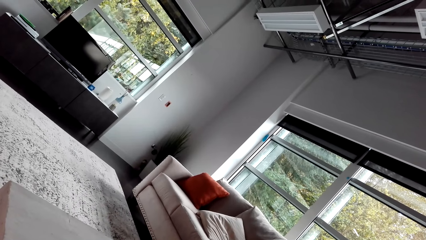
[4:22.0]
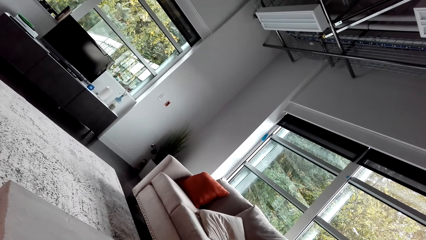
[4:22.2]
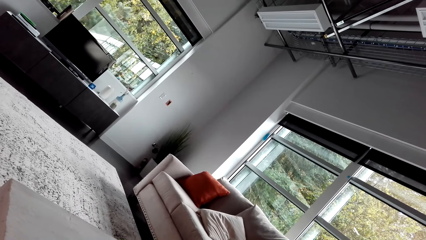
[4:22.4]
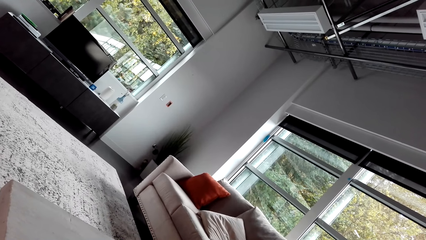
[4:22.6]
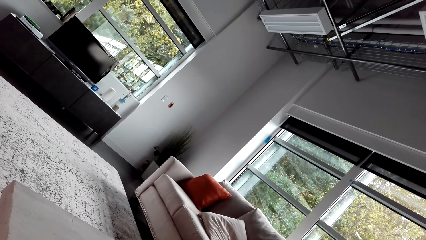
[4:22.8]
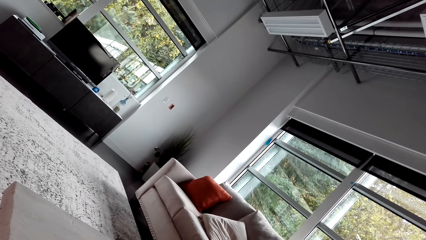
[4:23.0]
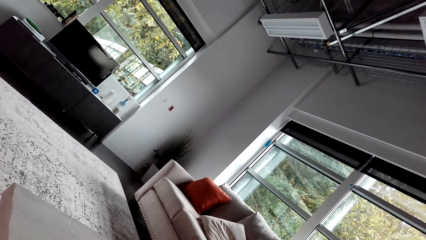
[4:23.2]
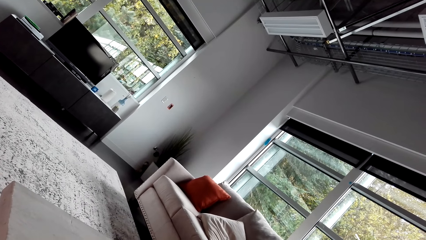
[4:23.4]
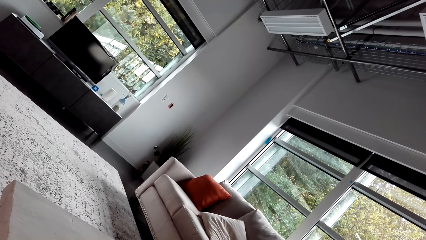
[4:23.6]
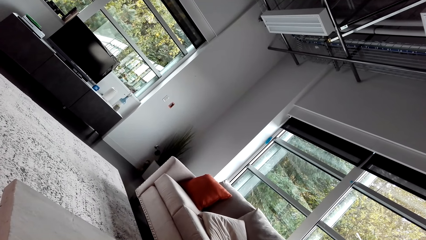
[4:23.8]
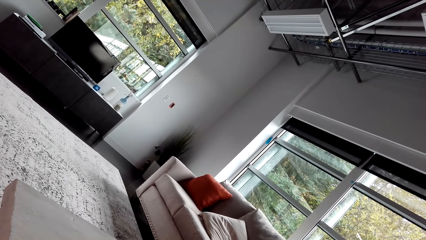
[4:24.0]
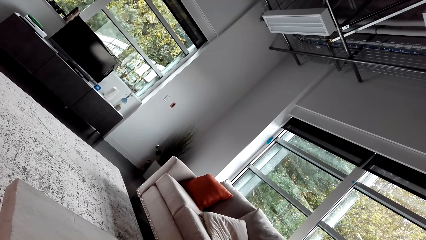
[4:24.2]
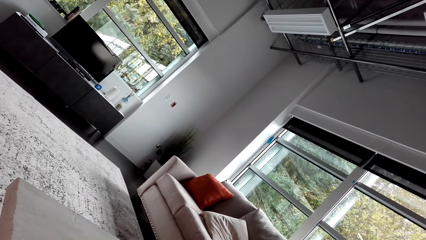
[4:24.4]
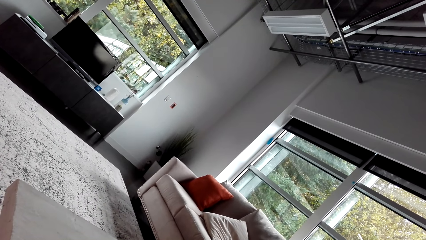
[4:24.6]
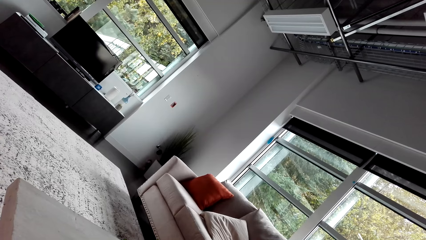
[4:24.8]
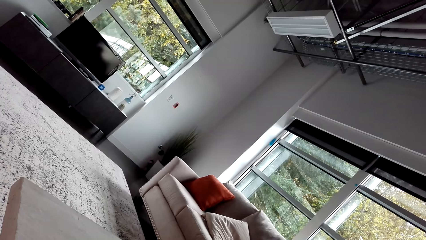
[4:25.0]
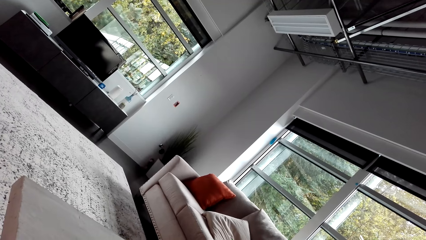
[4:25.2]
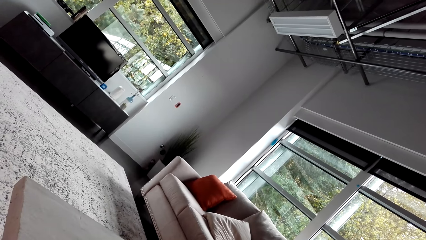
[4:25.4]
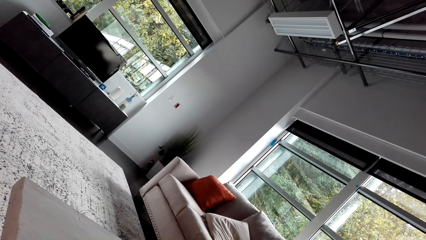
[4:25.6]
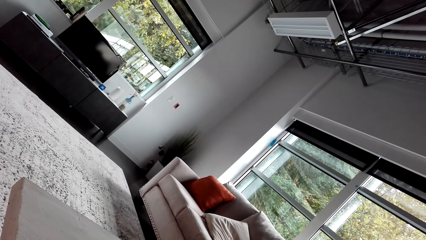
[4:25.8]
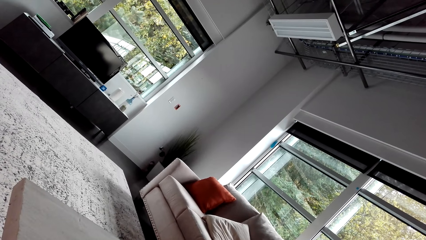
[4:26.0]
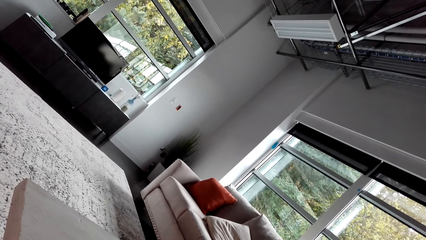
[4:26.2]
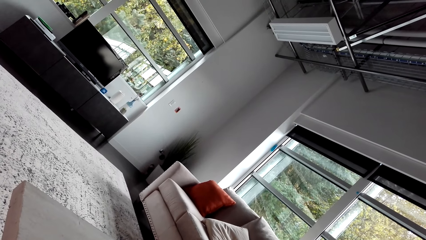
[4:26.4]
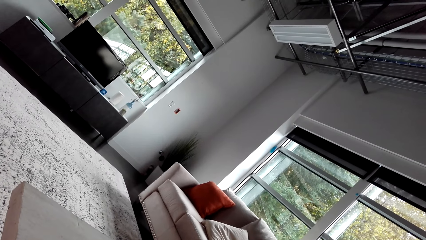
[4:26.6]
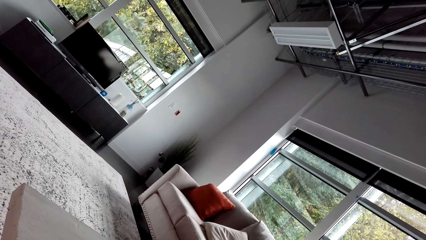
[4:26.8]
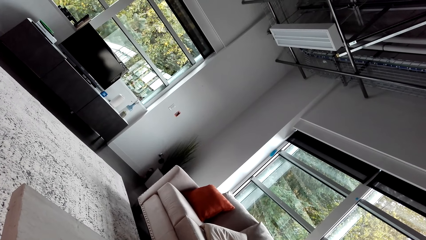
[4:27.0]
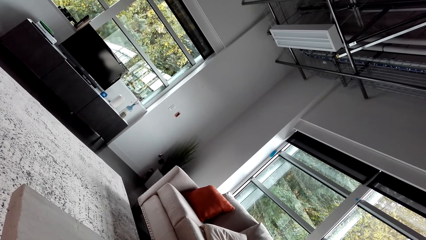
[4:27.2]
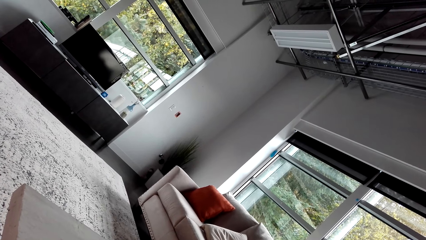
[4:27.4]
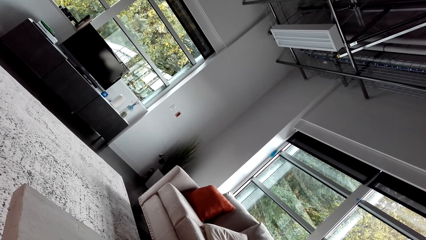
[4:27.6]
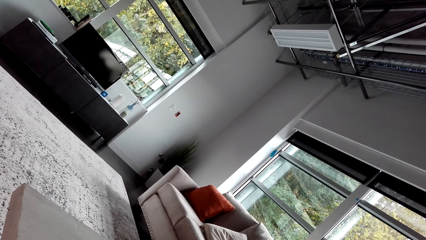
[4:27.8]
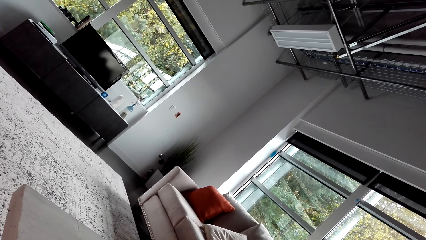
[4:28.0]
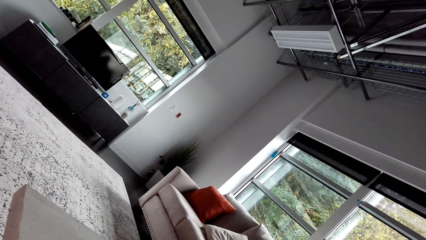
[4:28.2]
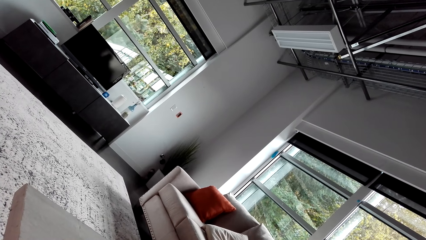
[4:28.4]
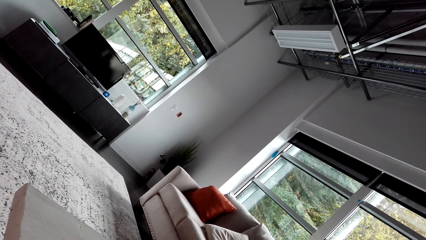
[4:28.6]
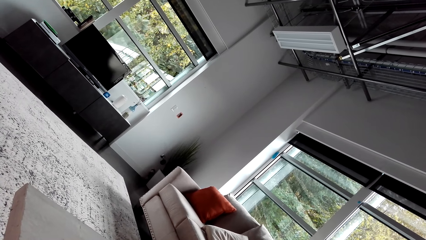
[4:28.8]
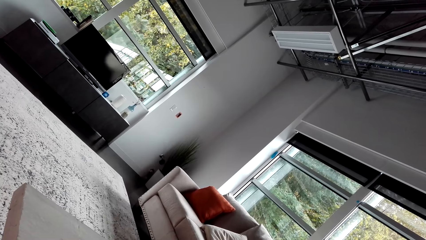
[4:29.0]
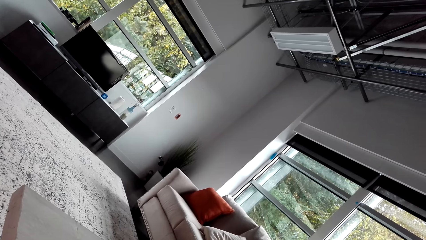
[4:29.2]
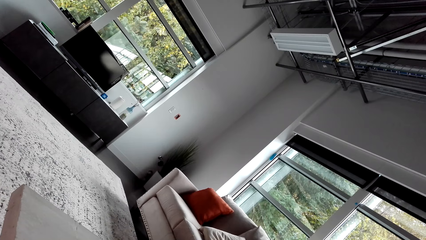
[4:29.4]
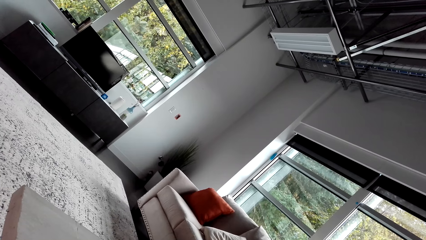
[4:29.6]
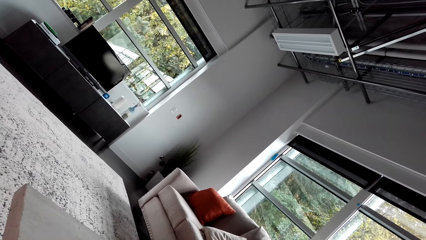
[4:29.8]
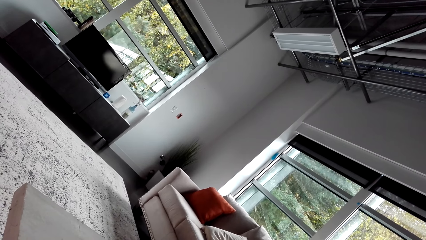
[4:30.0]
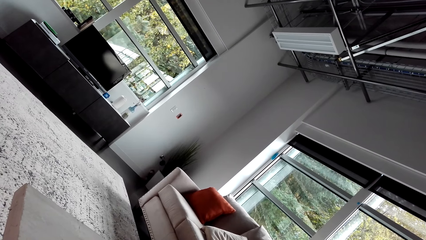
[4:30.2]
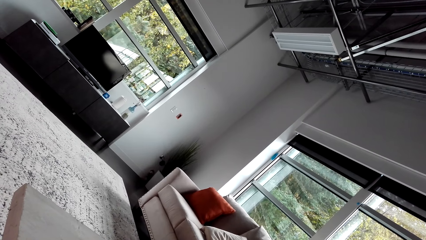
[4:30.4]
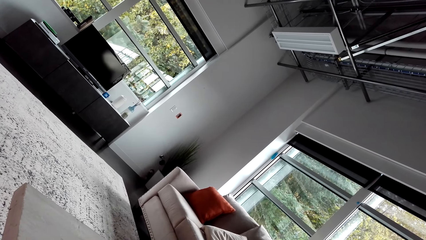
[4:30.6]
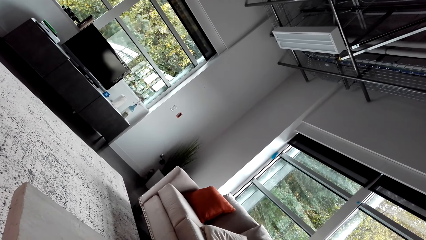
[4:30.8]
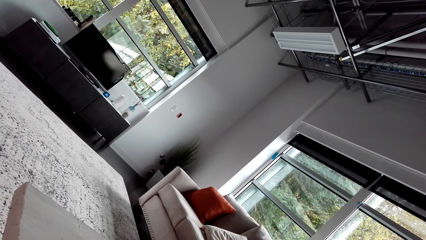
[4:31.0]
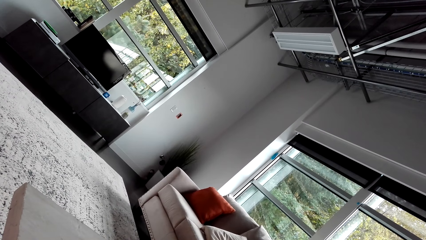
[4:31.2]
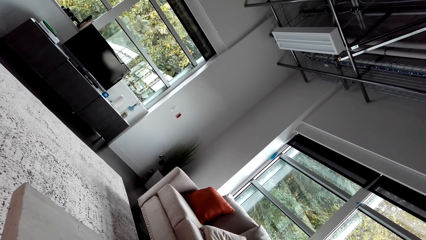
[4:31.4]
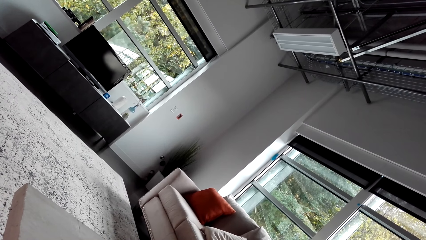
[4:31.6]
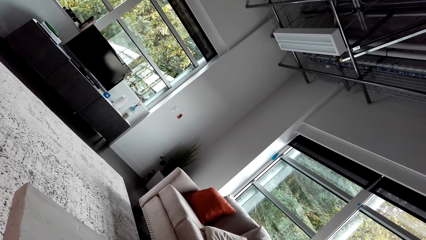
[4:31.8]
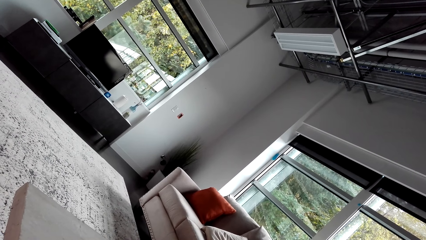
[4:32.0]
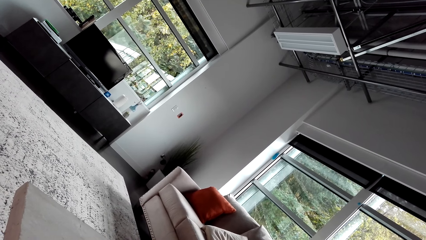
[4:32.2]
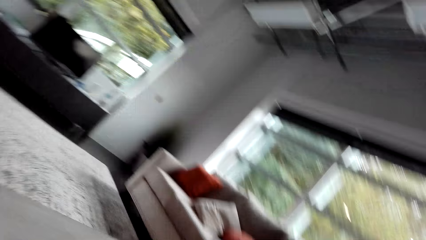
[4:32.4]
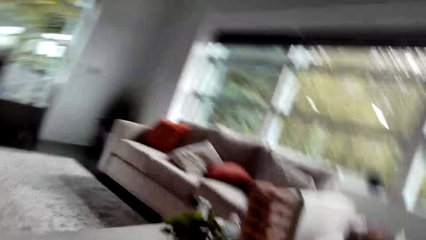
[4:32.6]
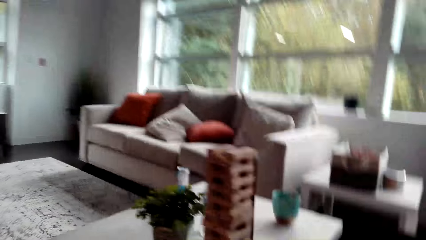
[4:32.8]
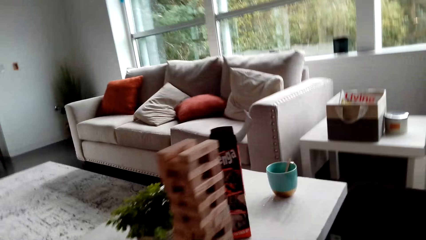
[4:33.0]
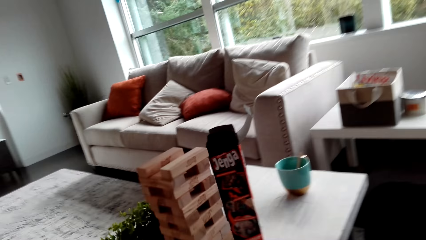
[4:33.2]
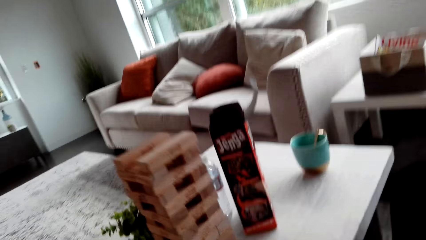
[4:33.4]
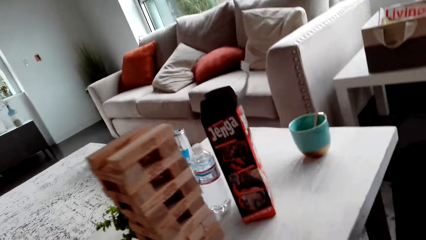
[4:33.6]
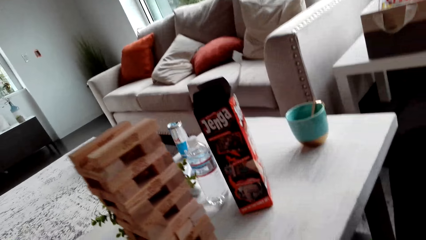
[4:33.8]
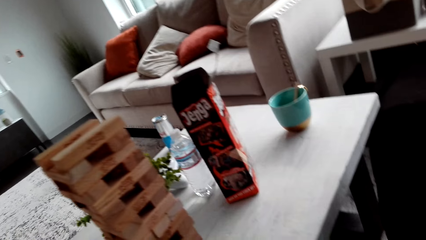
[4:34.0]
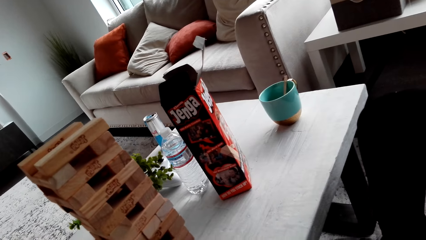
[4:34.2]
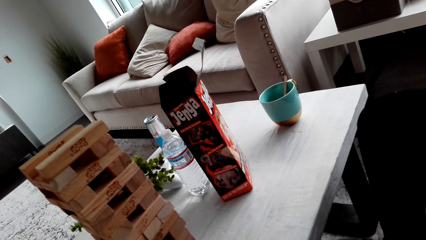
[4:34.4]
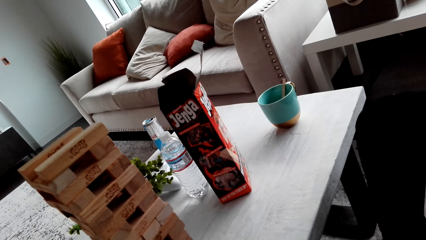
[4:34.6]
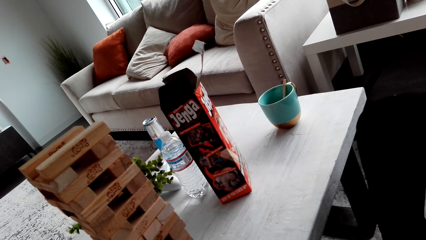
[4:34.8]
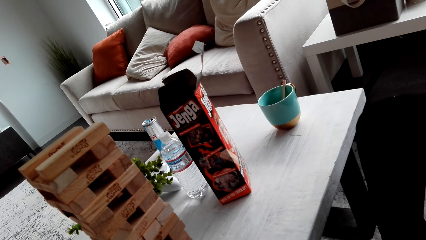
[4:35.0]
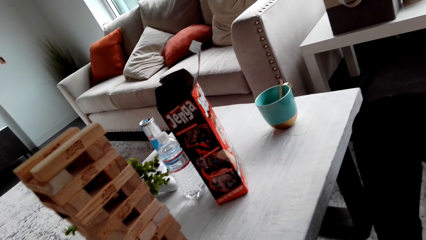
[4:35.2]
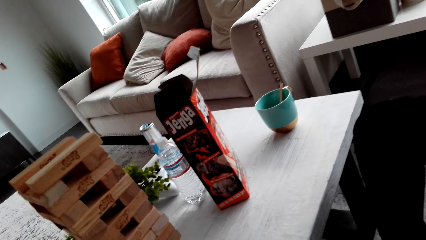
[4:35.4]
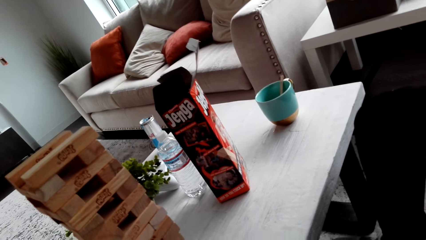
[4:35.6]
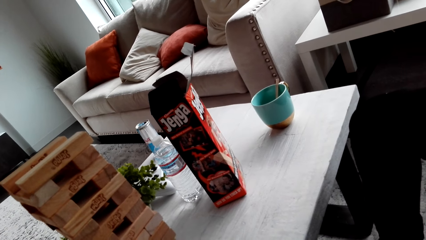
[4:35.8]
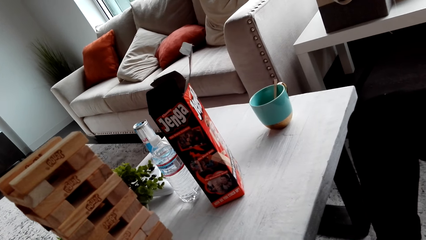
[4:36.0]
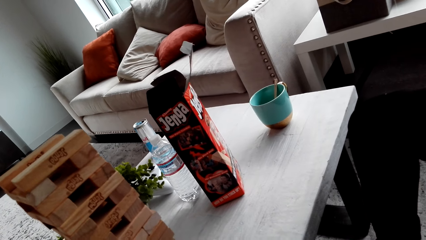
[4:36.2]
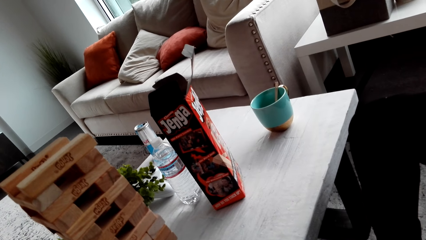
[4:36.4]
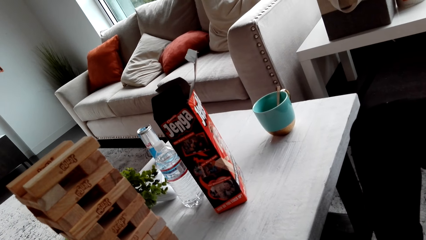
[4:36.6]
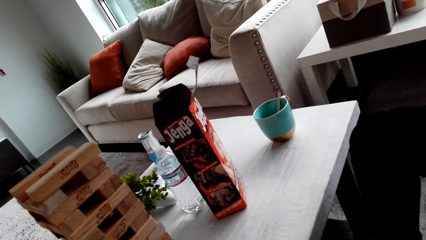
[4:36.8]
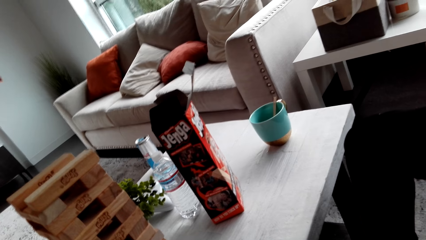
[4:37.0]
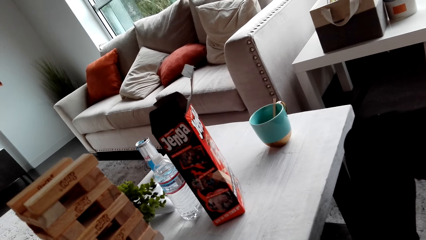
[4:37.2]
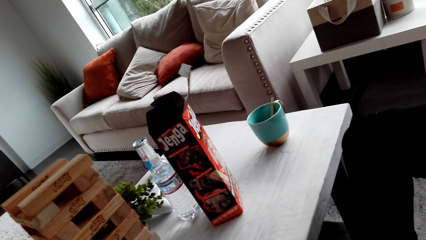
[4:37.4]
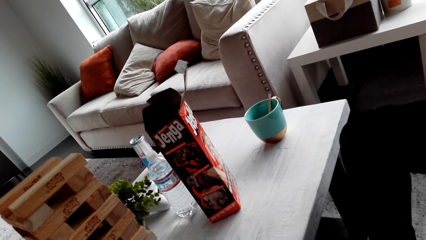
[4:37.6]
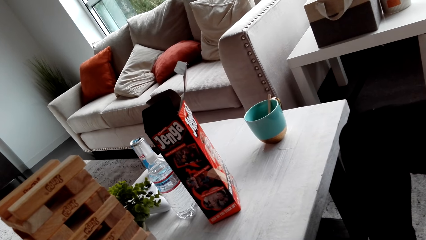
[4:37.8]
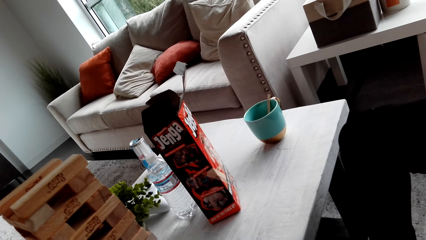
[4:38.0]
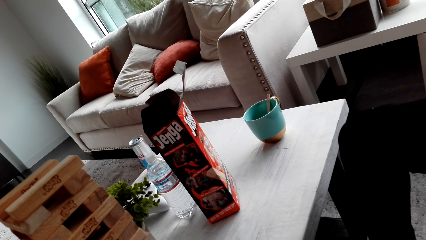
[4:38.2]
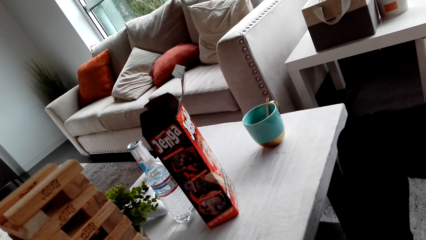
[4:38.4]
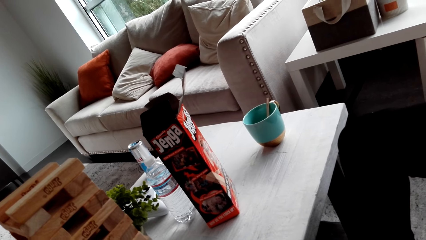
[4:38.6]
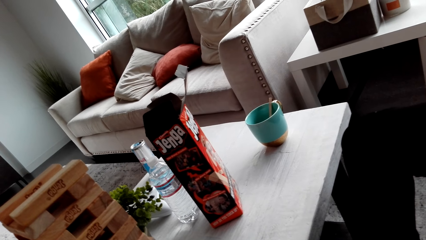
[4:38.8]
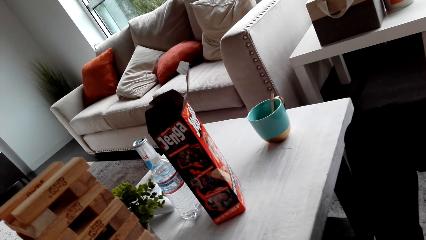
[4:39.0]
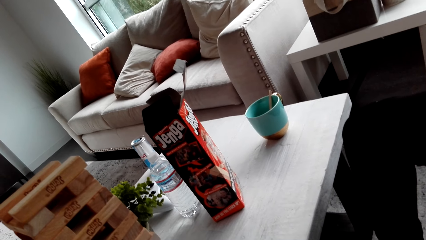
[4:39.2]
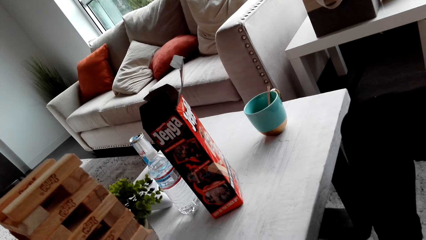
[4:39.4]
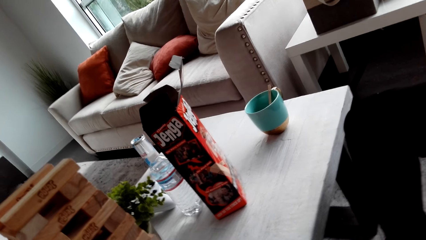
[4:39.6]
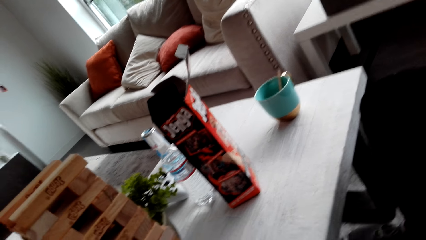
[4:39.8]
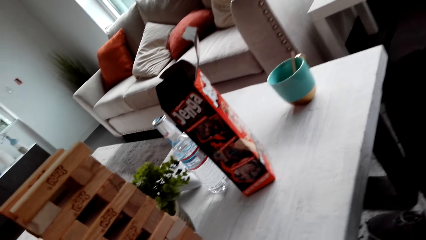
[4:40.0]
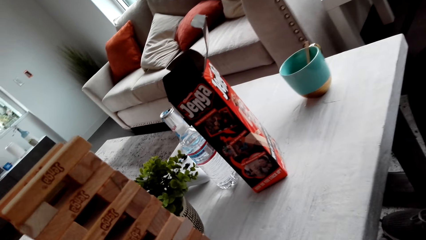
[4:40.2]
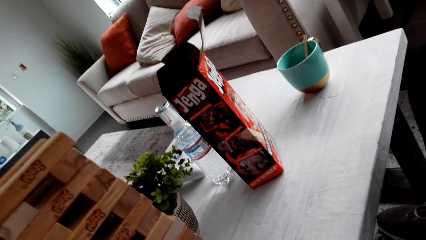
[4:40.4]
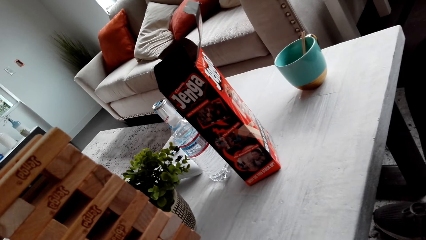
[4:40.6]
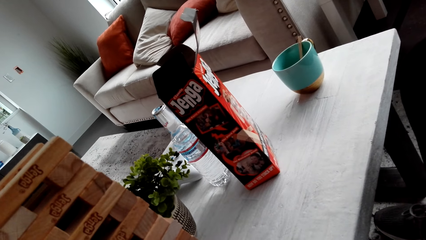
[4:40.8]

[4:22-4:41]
The camera wearer looks around. They play the jenga game.
